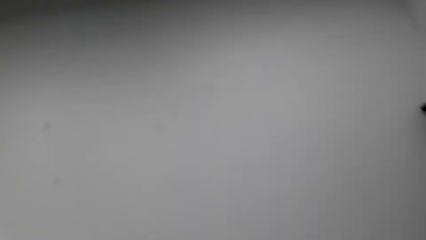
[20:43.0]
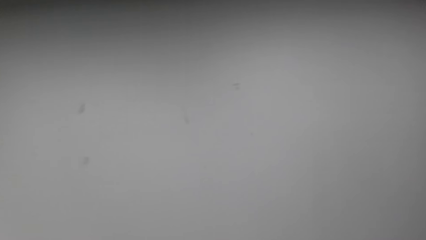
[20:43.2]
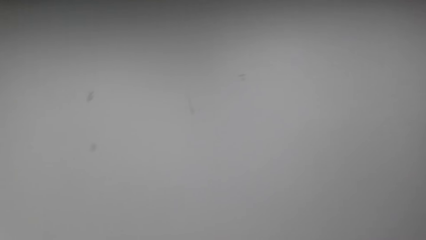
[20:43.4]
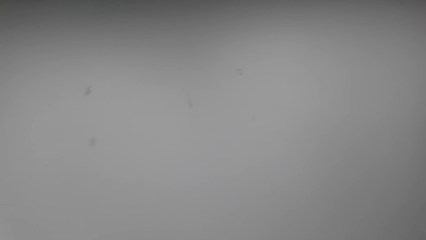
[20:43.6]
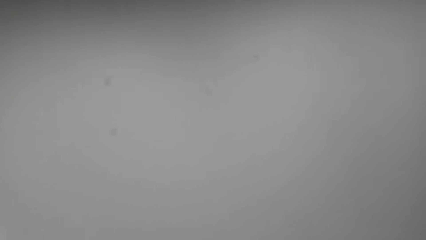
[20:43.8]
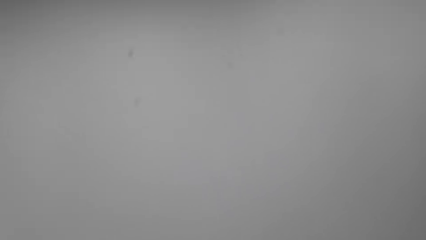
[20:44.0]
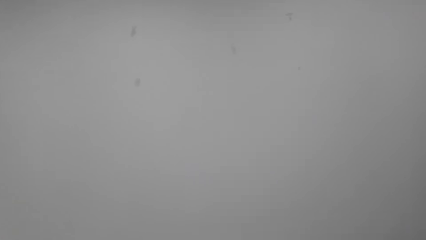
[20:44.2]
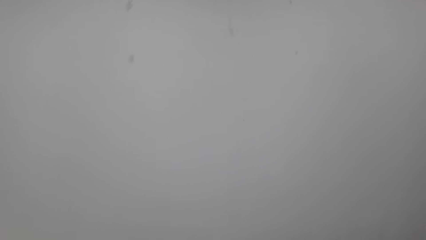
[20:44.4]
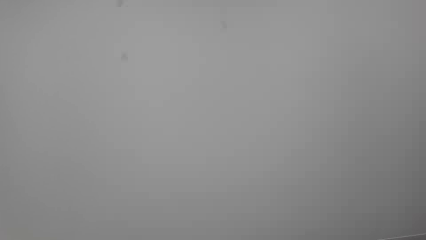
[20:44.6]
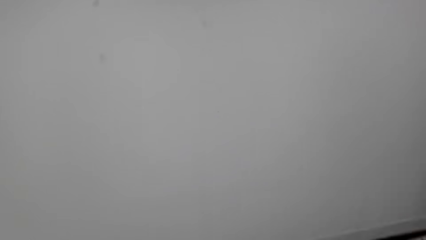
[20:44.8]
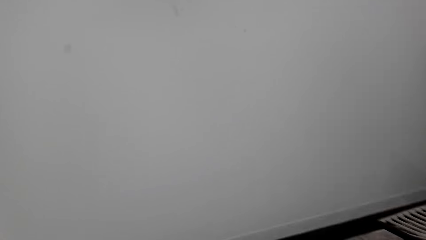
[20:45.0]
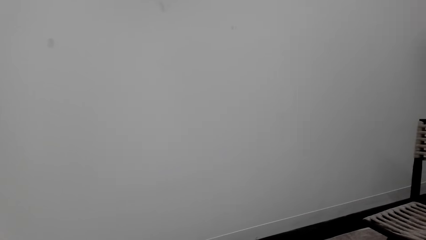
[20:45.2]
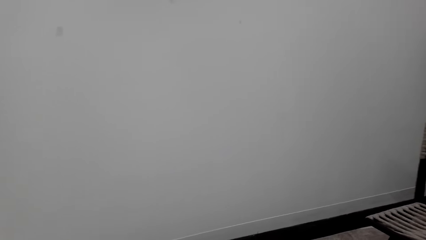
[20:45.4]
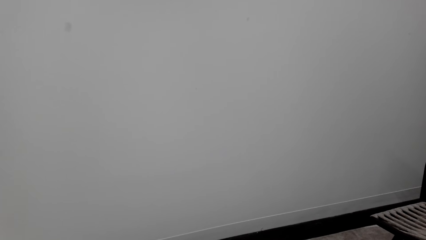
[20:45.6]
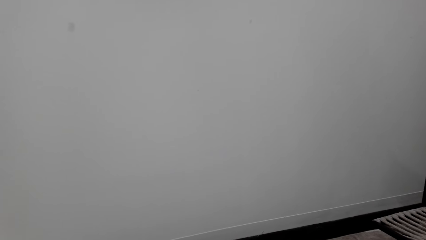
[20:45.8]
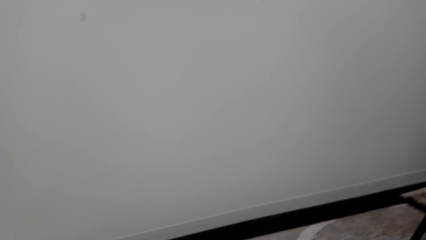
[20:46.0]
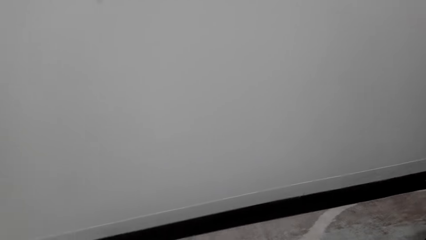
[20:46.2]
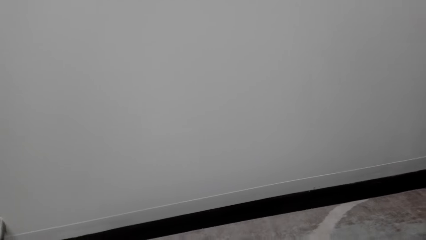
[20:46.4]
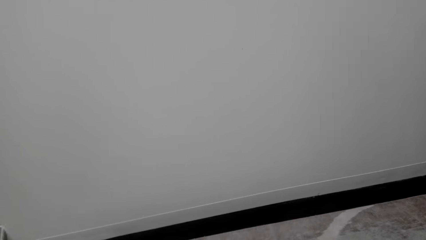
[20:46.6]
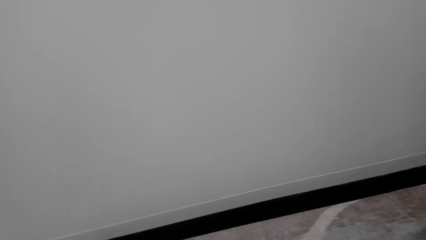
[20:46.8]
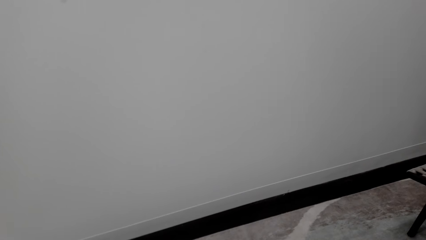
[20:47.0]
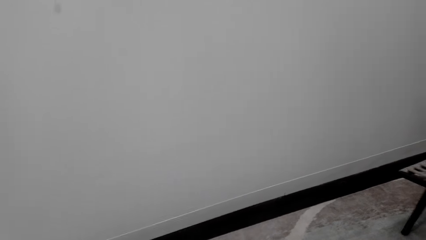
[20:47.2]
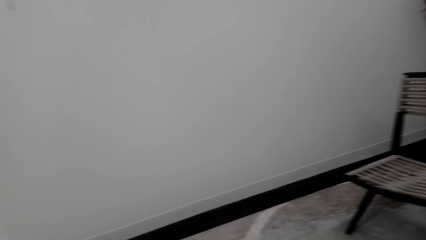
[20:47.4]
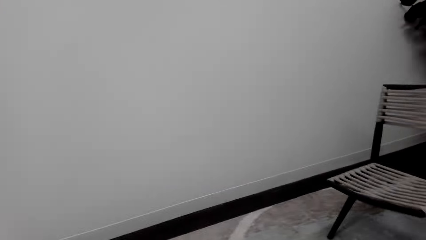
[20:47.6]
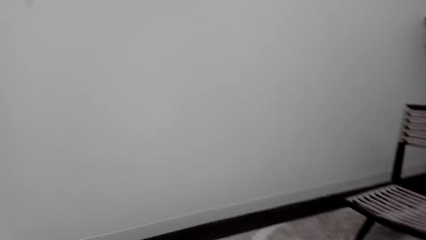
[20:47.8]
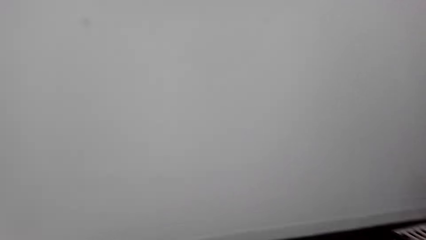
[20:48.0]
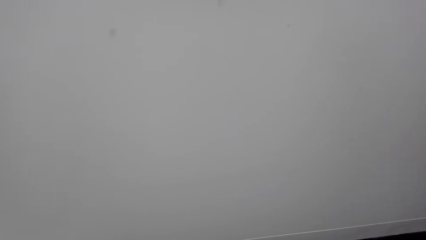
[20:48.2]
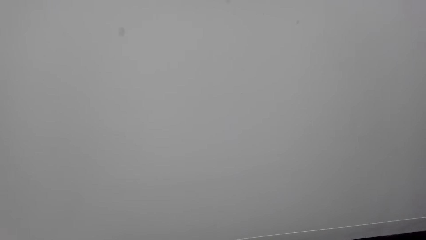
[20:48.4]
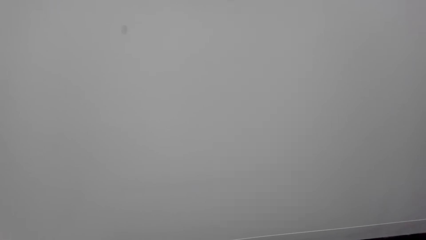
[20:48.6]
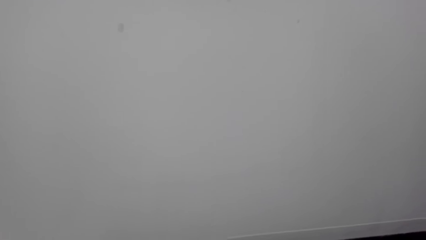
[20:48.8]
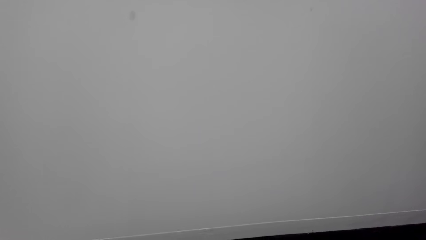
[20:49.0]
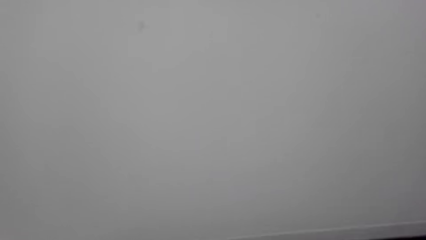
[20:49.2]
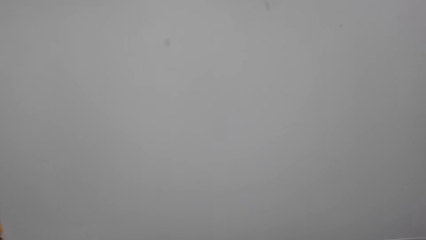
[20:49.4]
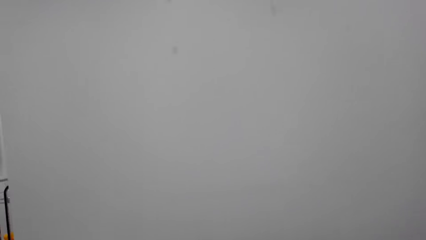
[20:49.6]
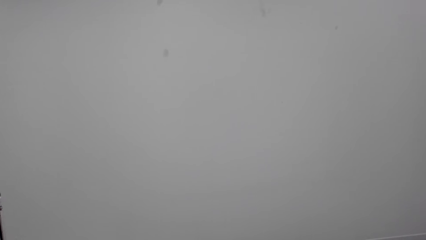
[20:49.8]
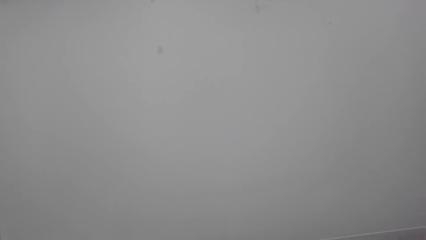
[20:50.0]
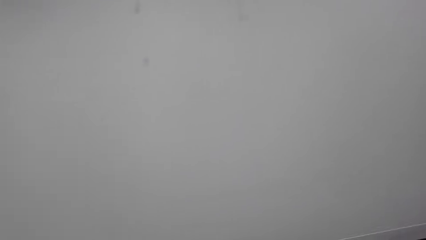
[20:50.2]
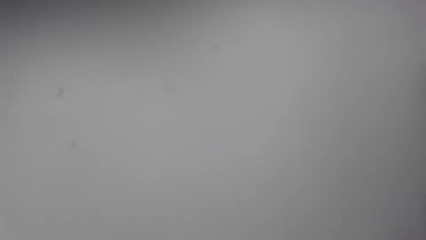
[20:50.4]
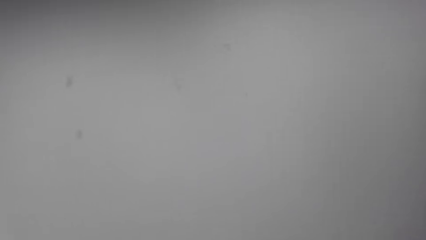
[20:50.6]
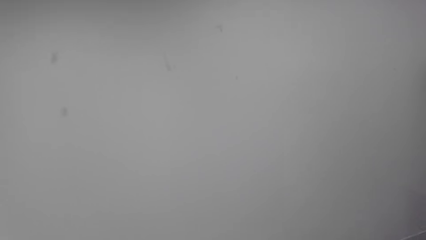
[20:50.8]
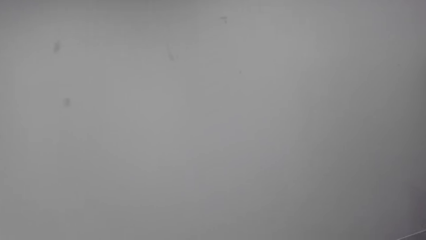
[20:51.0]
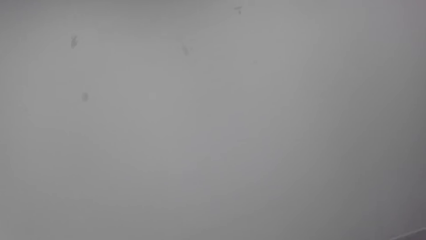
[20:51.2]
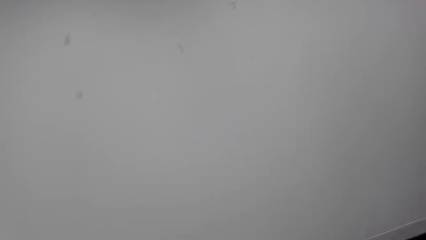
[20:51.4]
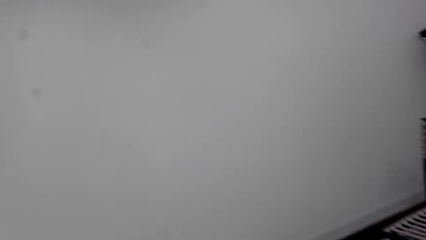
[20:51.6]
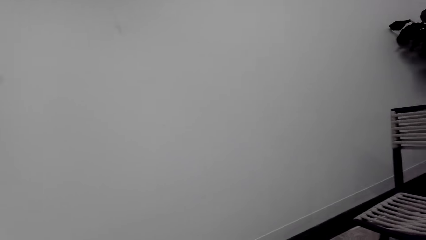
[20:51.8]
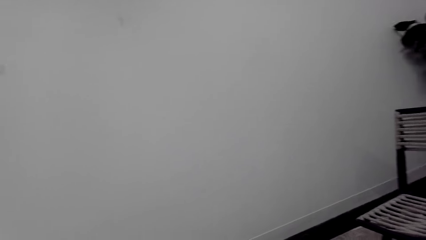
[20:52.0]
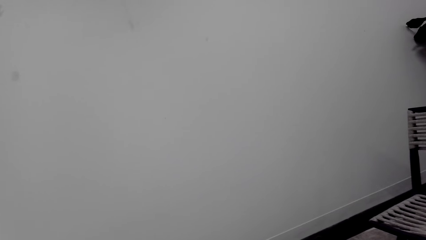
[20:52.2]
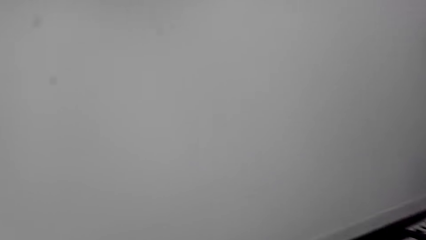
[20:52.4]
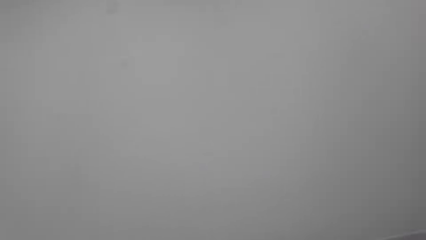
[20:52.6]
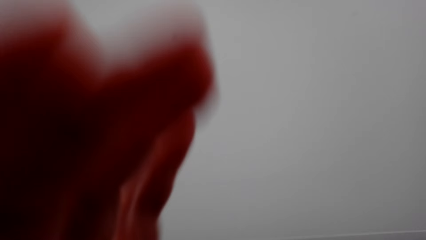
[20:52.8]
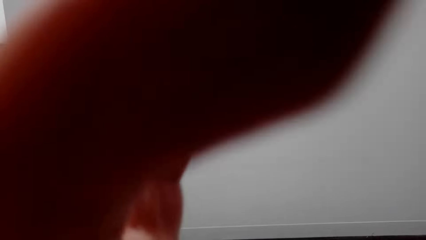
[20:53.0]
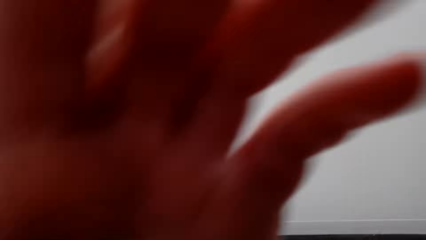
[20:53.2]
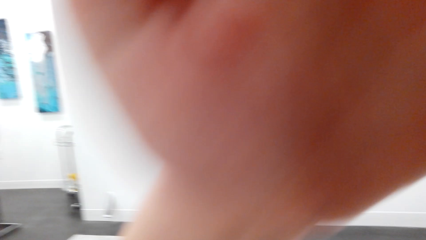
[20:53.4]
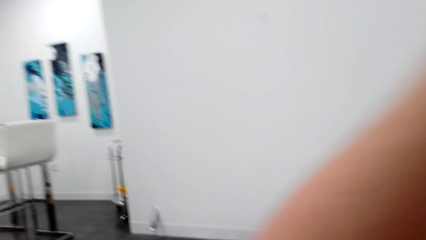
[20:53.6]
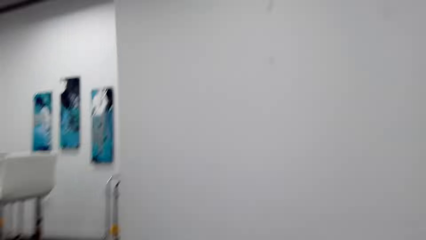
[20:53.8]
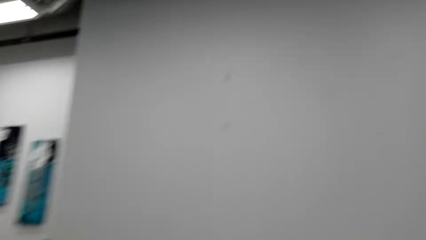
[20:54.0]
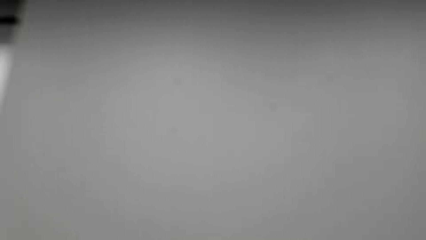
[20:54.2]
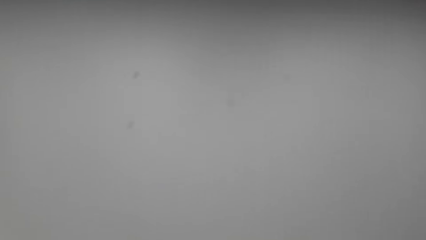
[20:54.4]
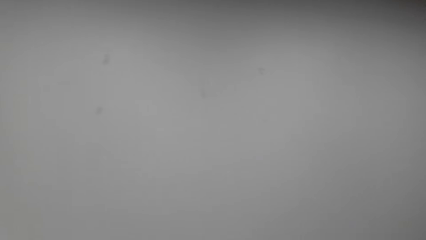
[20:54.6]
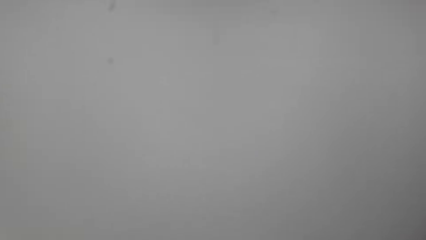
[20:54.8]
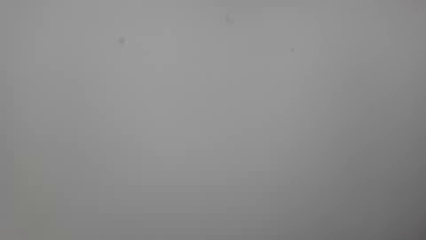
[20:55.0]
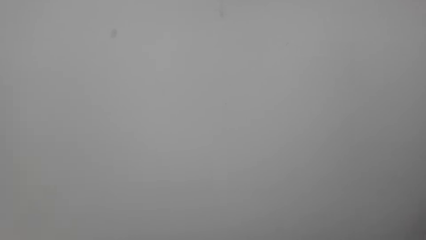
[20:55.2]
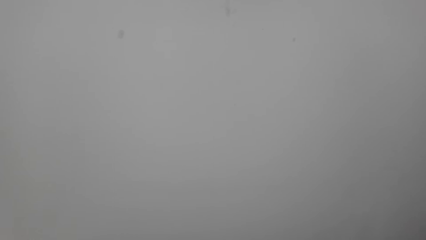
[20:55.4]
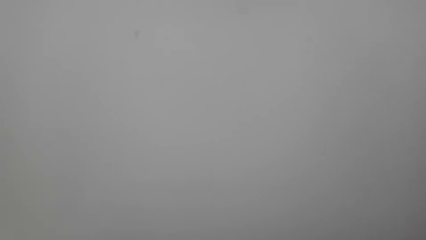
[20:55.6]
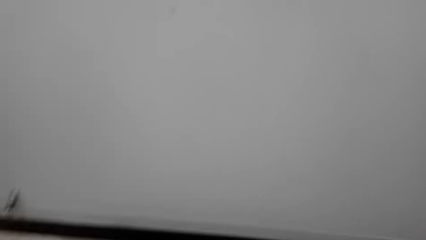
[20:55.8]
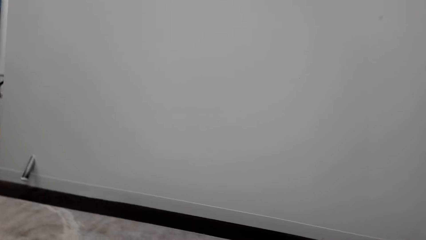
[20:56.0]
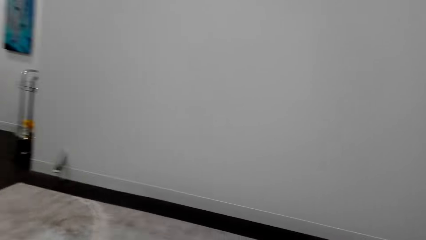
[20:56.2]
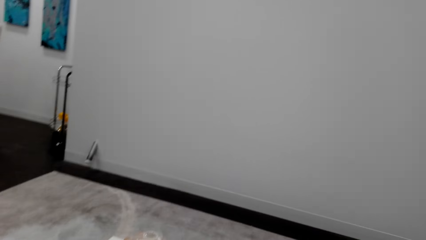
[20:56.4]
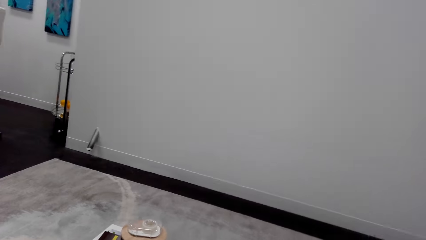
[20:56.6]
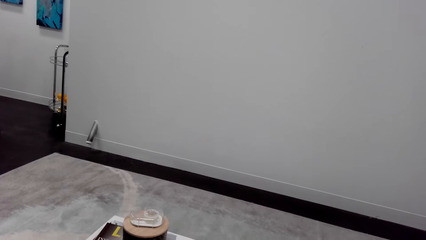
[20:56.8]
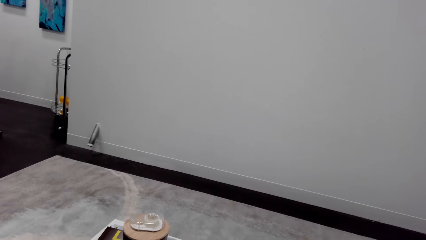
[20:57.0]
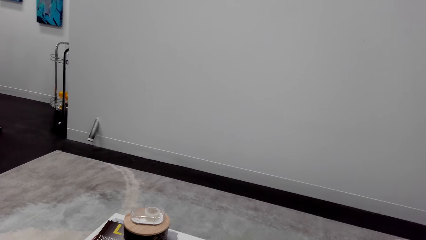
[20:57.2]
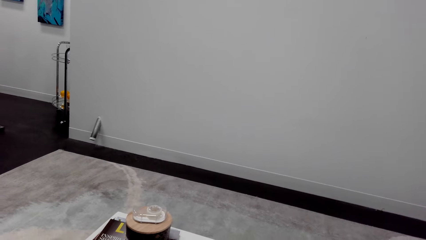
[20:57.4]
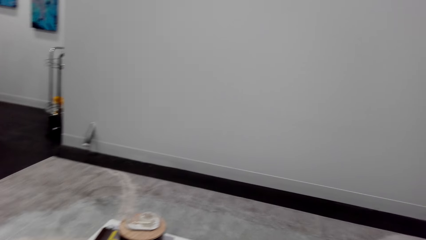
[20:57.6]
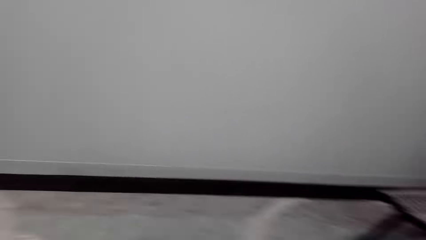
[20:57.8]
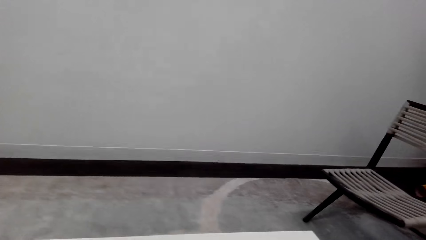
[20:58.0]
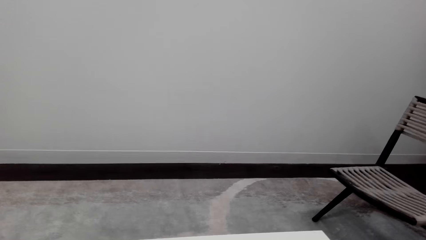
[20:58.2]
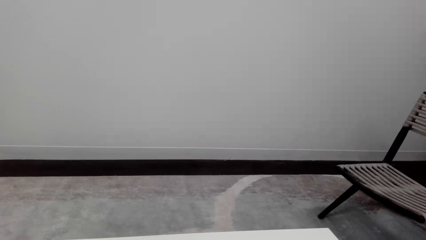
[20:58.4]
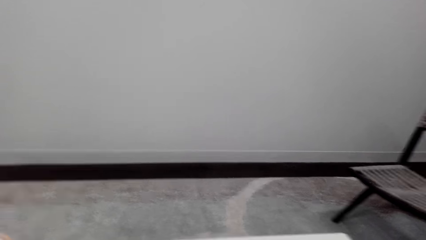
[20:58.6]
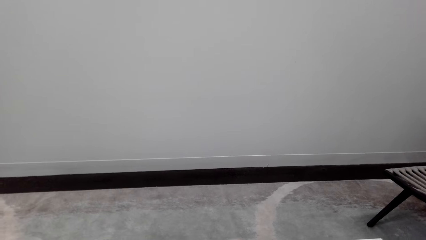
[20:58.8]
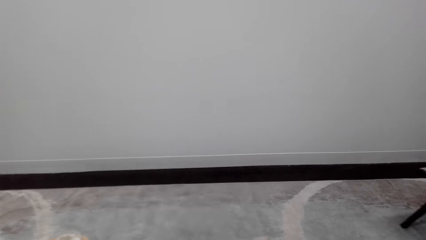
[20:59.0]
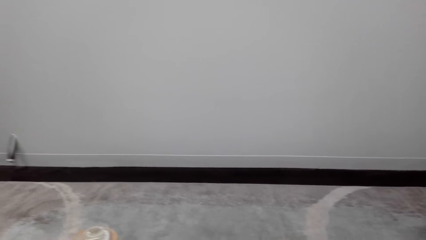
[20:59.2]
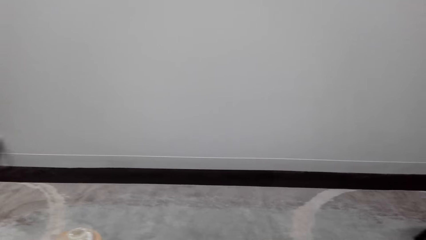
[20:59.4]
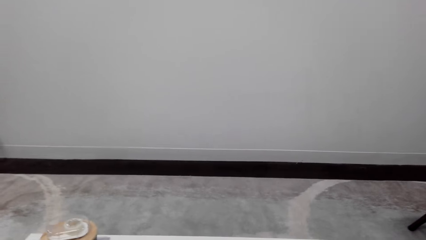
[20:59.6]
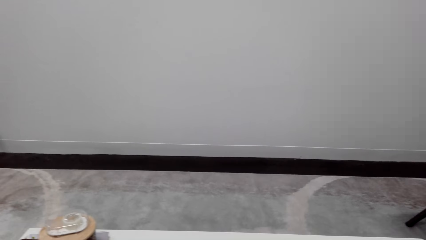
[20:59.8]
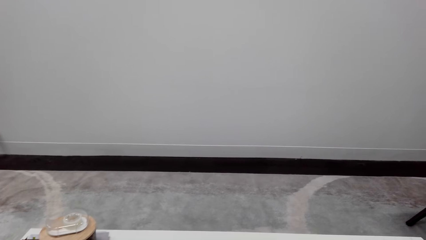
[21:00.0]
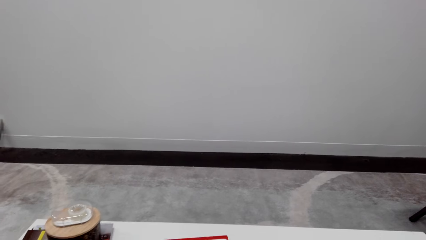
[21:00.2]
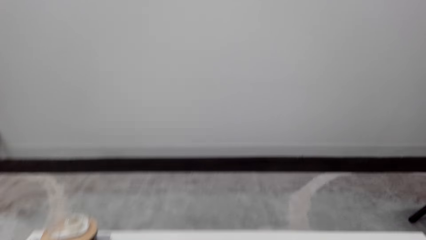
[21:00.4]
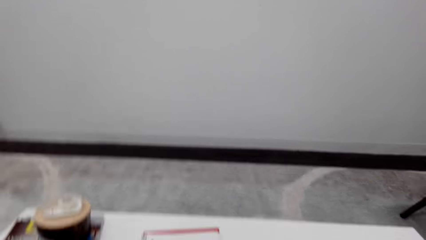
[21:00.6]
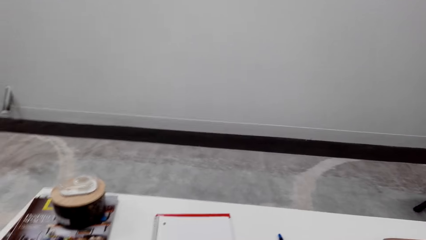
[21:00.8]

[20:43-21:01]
The camera wearer talks over the phone. They look around a room. They adjust a camera. They look around the room.
